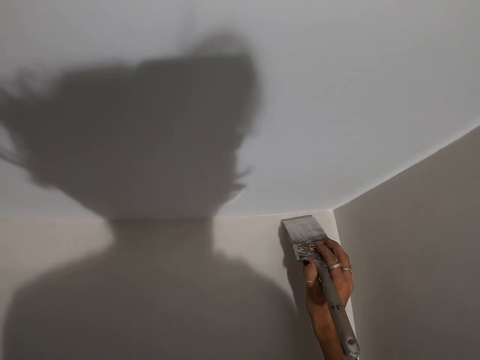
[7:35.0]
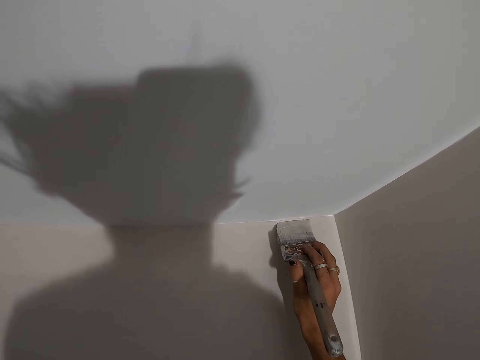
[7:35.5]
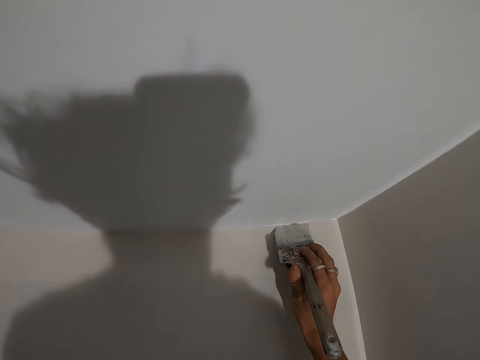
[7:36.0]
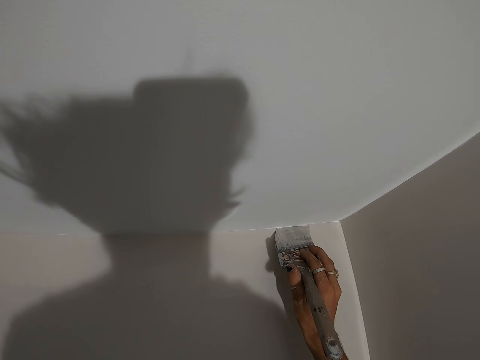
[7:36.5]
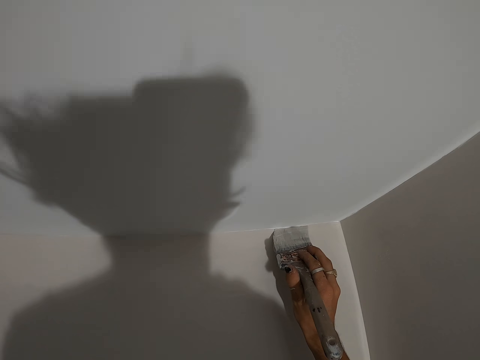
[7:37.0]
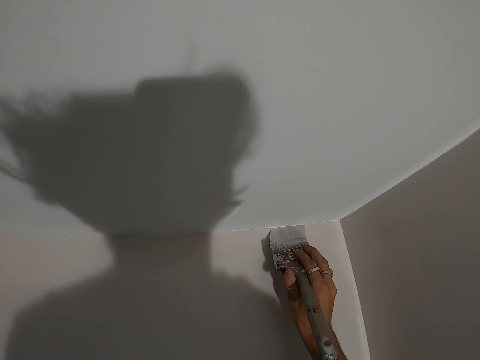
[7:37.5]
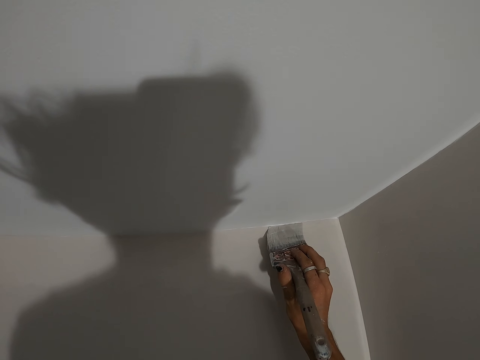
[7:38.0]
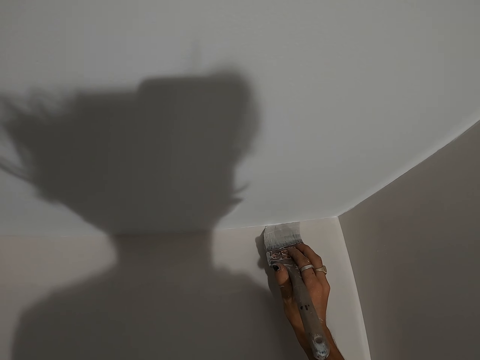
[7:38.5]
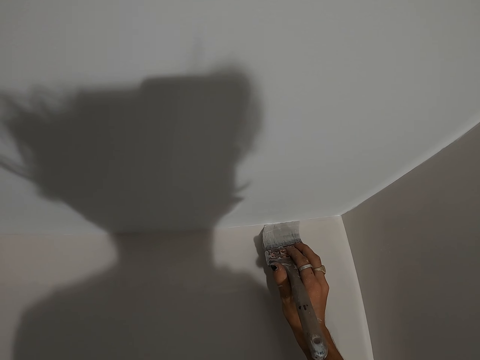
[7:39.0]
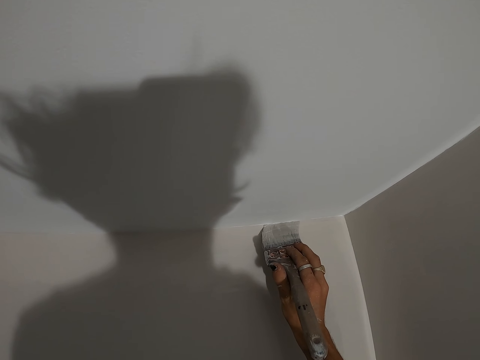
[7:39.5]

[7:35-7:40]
The camera wearer paints on the wall.

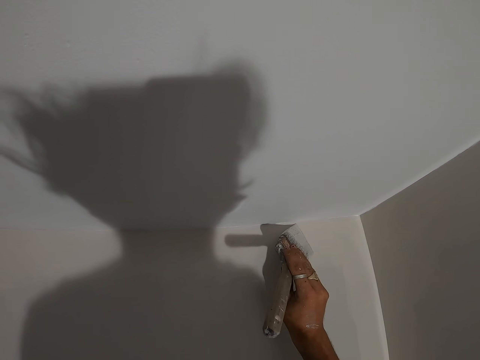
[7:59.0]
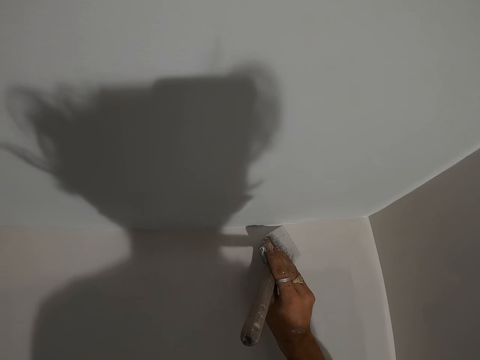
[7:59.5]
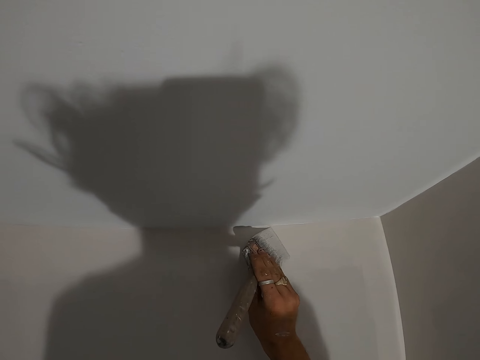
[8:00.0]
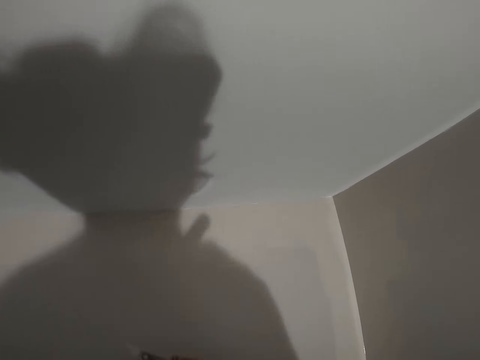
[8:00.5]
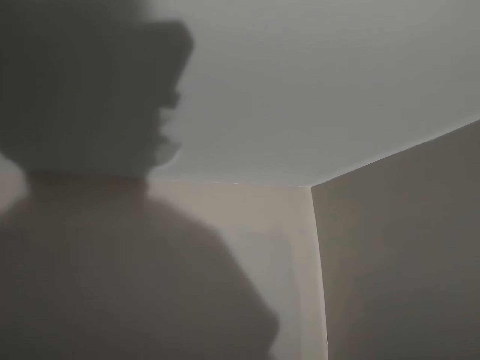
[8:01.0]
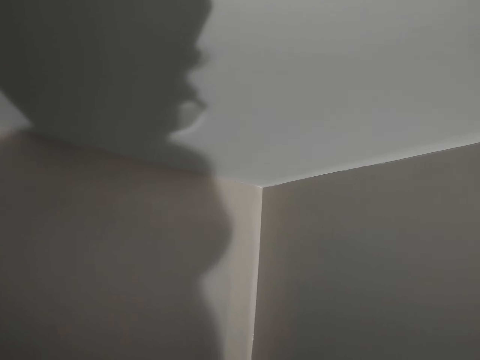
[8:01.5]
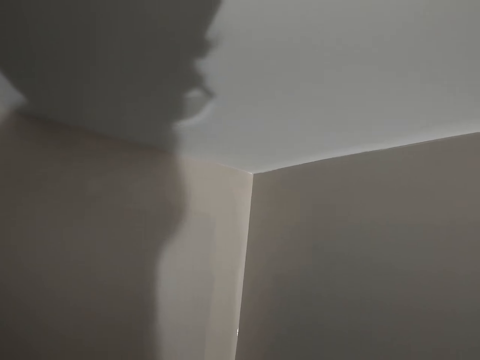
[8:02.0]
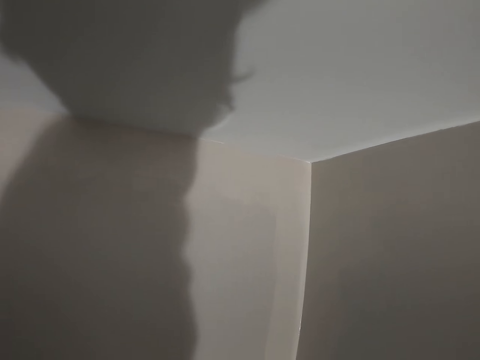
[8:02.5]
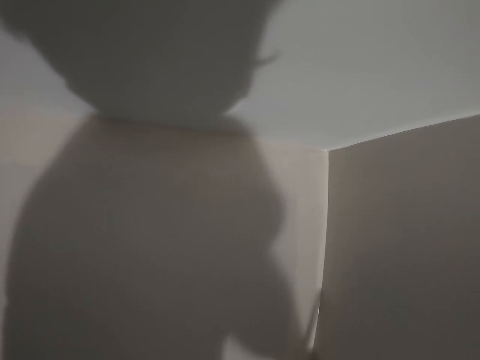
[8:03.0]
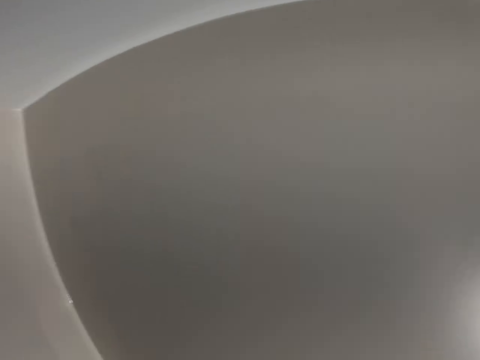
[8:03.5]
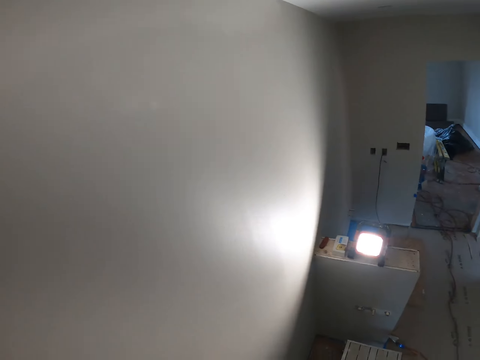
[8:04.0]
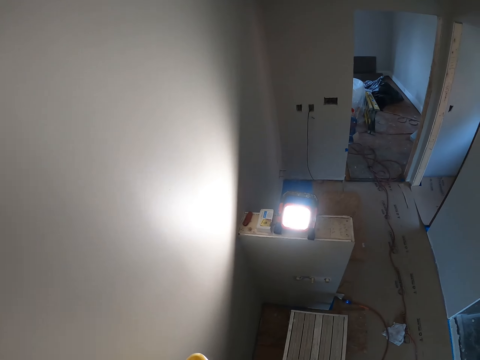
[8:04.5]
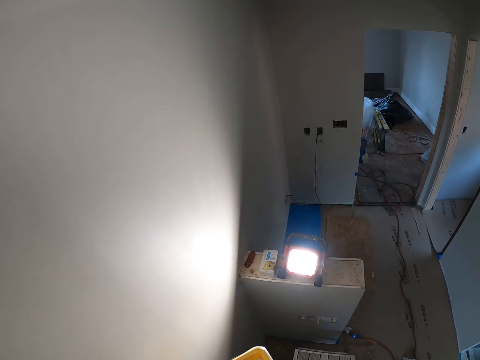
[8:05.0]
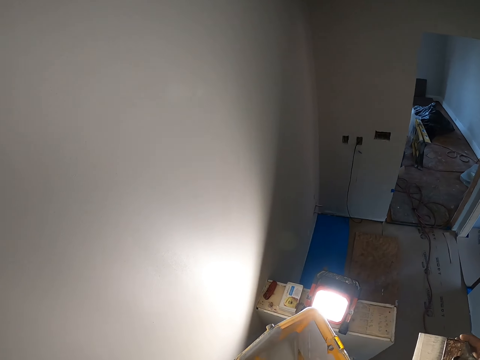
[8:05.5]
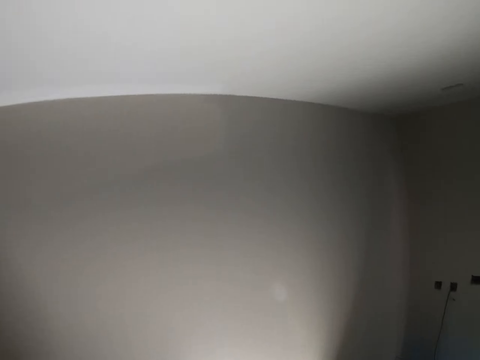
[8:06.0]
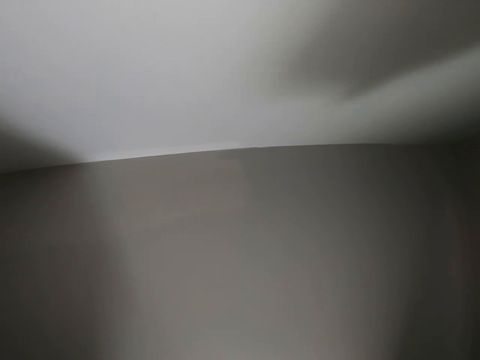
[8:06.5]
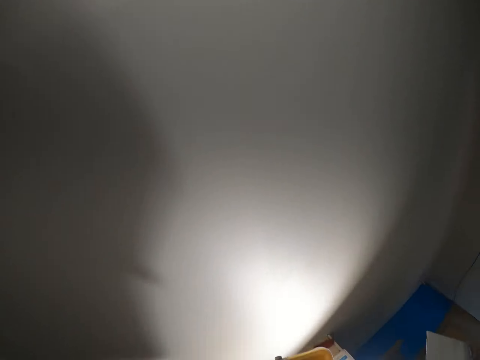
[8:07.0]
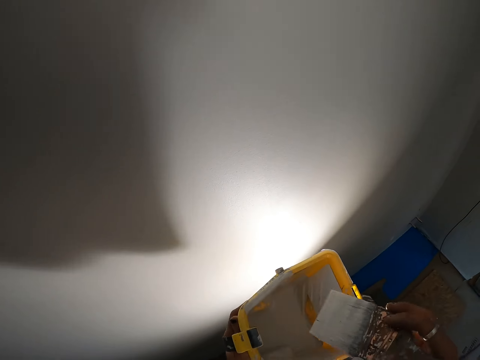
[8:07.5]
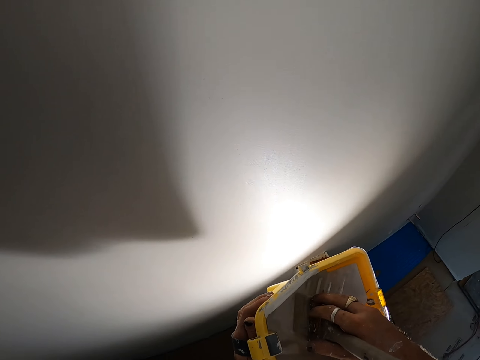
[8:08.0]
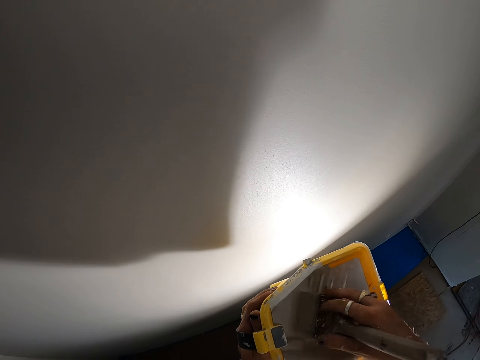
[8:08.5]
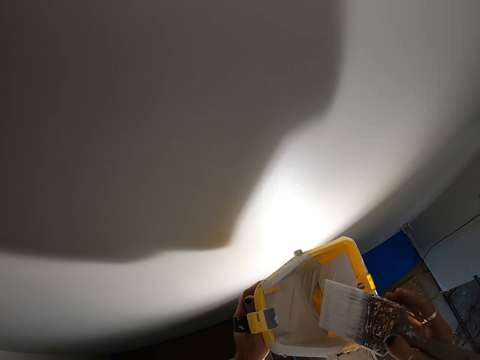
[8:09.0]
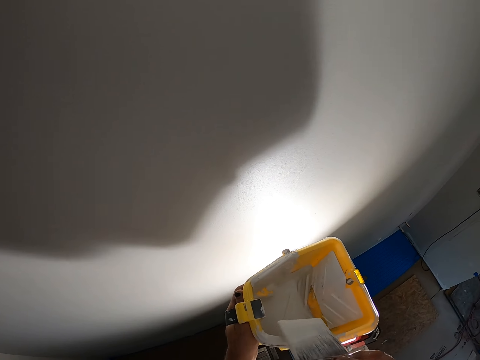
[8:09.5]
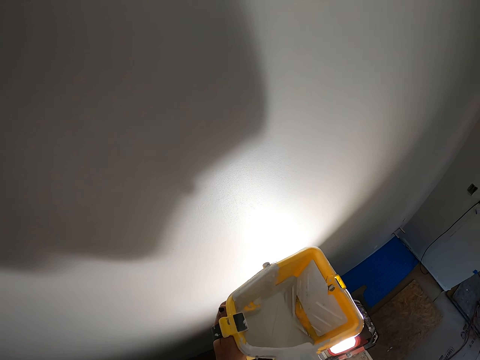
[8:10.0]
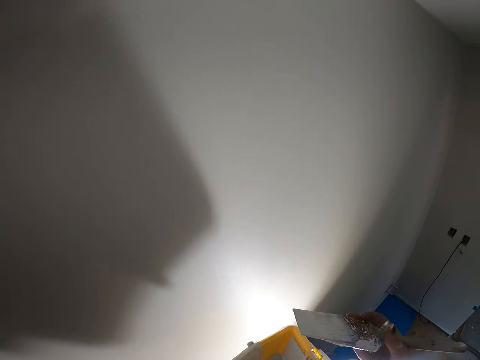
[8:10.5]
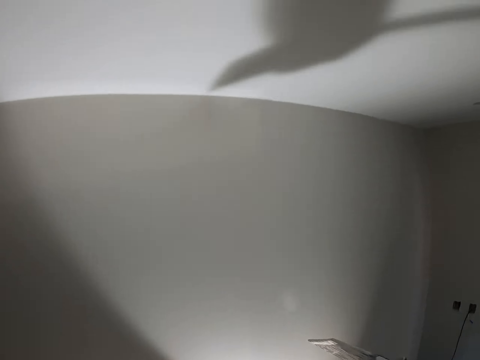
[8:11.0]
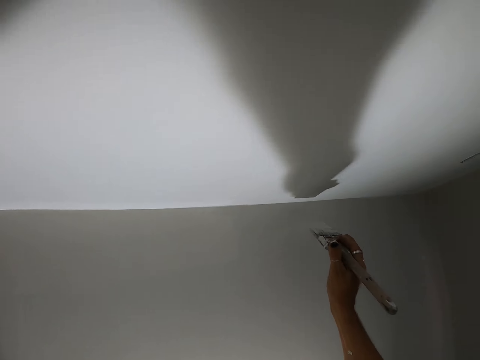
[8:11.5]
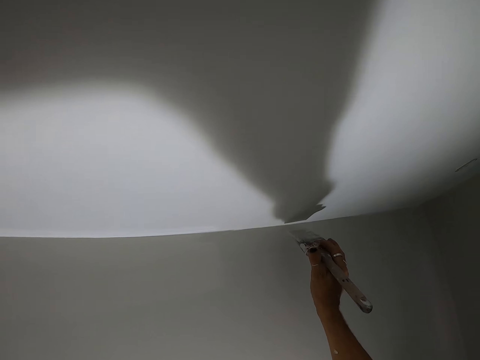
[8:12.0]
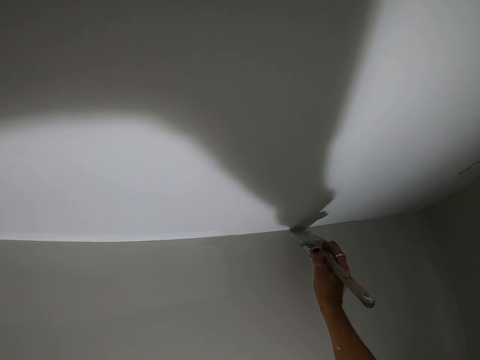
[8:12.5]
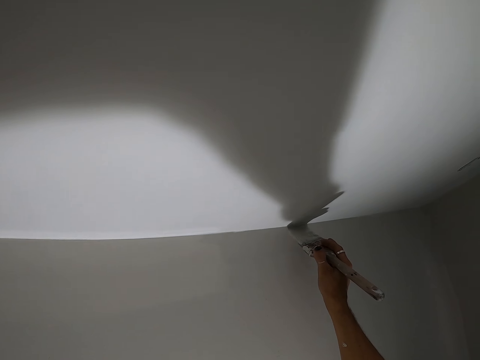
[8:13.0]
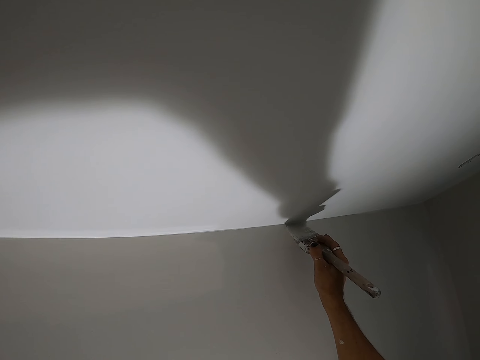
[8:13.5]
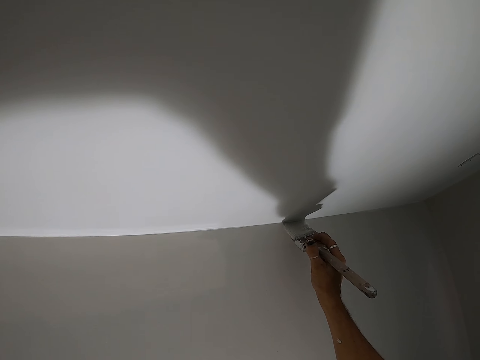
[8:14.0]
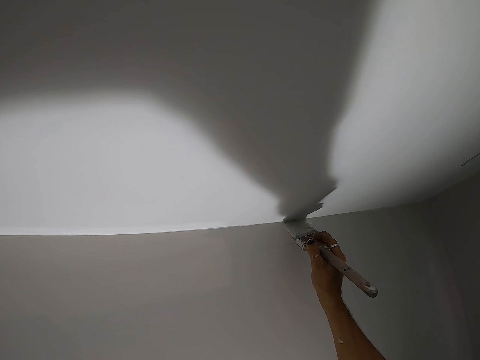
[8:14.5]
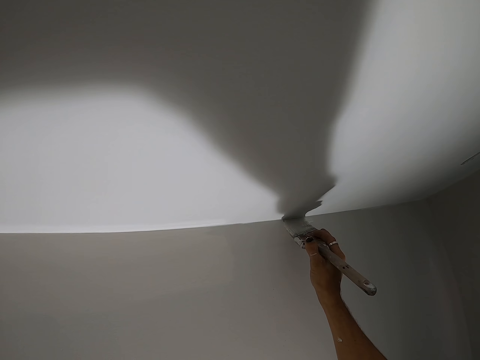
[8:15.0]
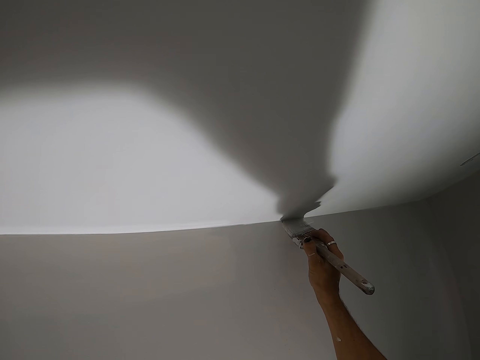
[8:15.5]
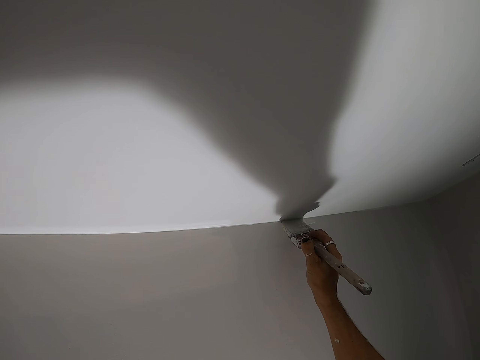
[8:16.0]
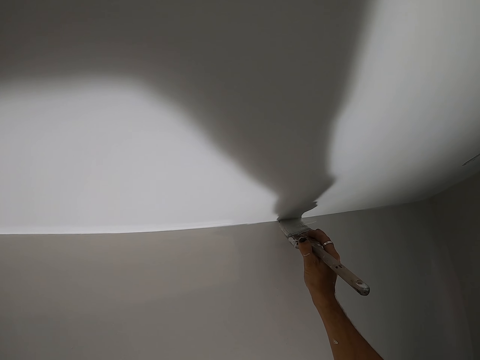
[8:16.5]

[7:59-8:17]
The camera wearer dips the painting brush in the paint bucket. They turn around the room and walk around the room. They dip the brush in the paint bucket. They wipe the excess paint on the paint bucket. They paint the wall with the painting brush.

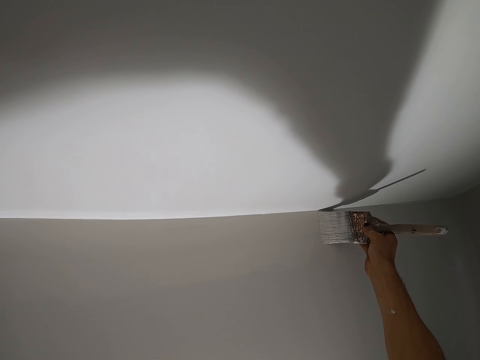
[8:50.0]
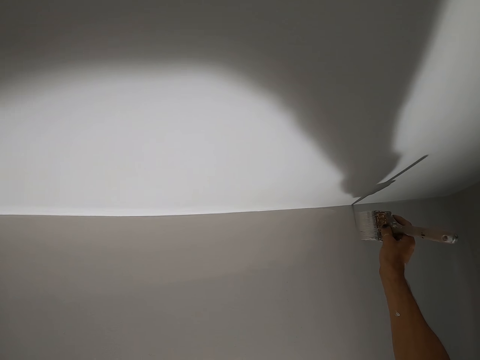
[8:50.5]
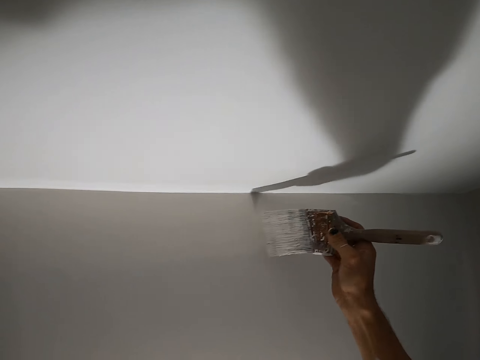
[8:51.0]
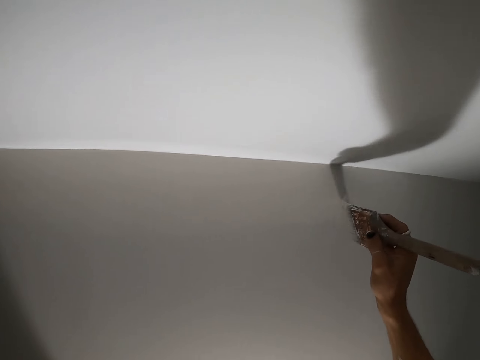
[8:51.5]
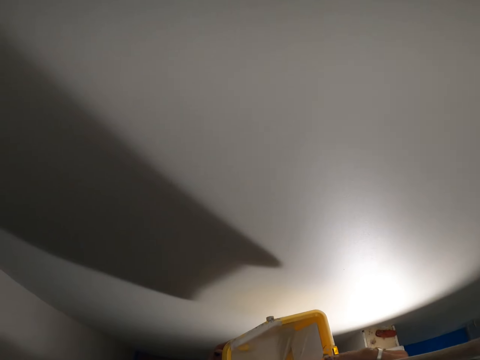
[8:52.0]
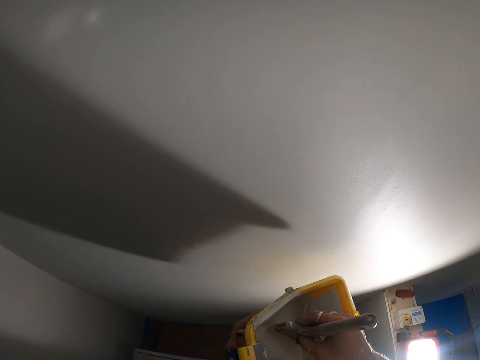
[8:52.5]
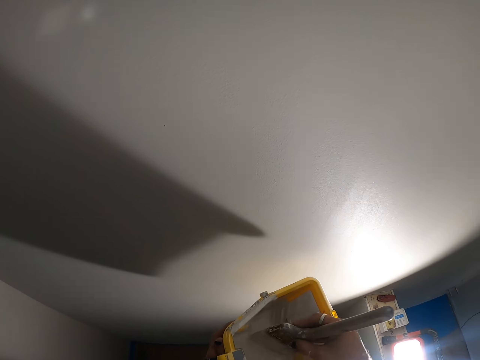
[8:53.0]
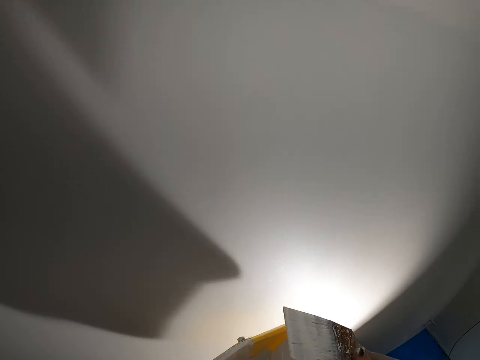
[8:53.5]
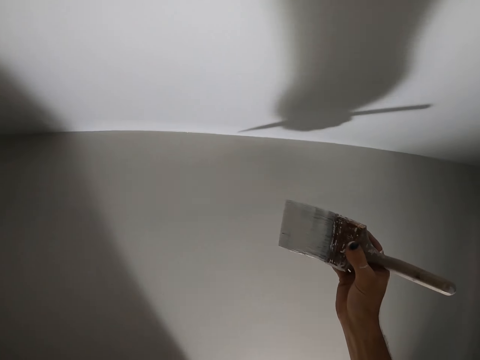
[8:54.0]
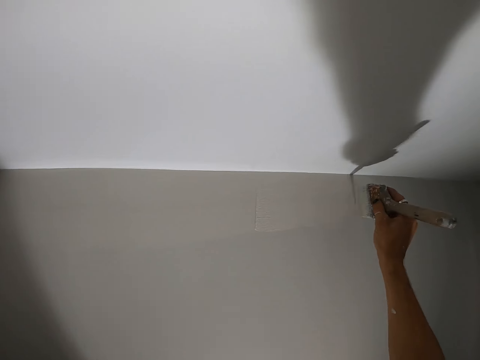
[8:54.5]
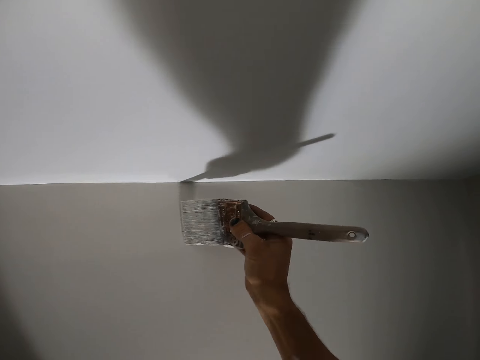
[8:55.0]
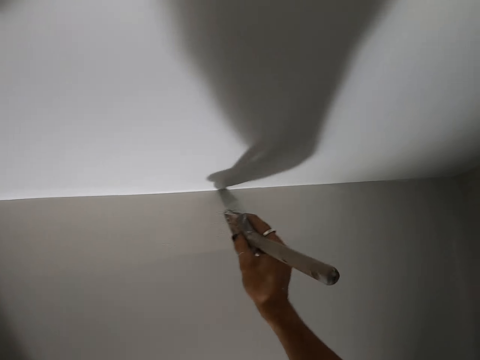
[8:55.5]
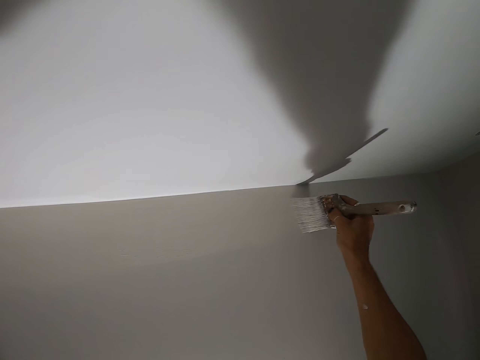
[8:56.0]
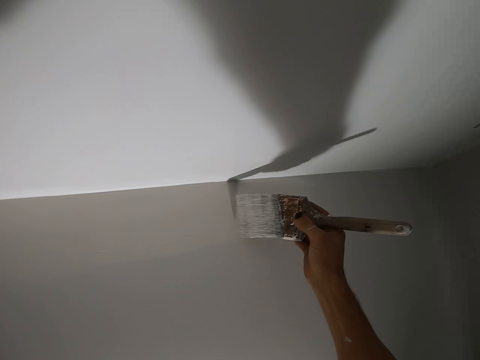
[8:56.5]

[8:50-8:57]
The camera wearer dips the painting brush in the paint bucket. They paint the wall with the painting brush.
